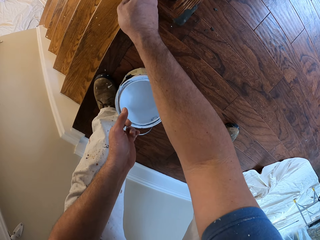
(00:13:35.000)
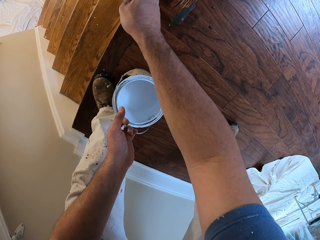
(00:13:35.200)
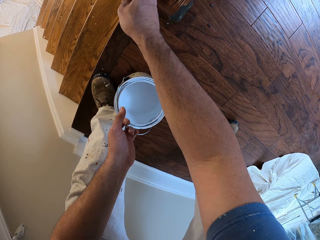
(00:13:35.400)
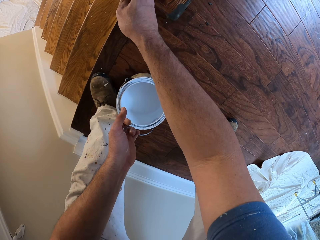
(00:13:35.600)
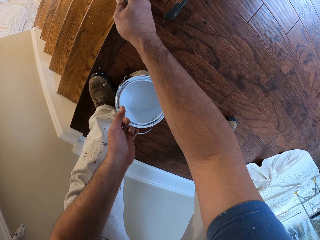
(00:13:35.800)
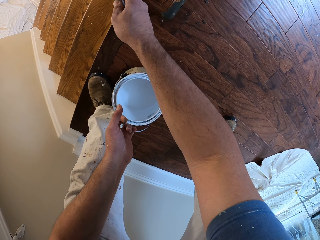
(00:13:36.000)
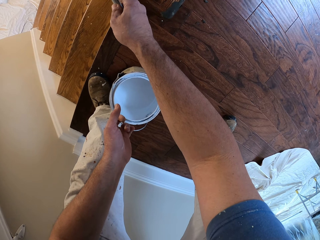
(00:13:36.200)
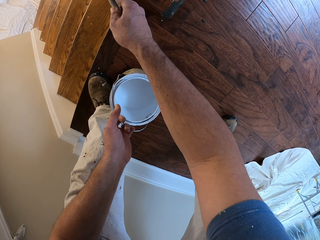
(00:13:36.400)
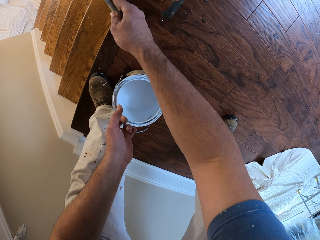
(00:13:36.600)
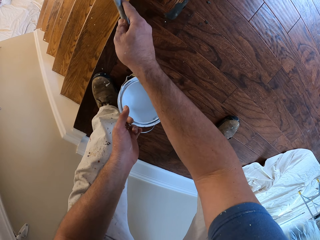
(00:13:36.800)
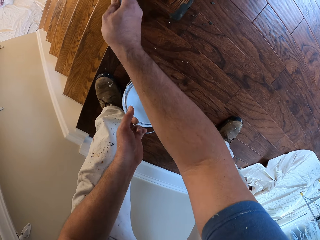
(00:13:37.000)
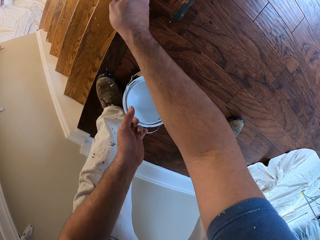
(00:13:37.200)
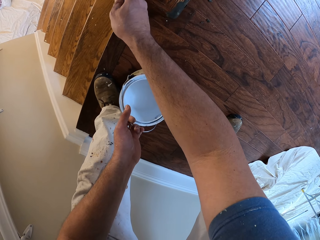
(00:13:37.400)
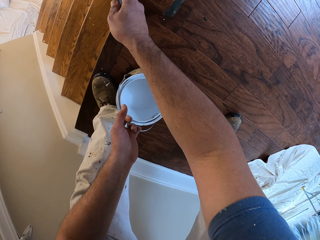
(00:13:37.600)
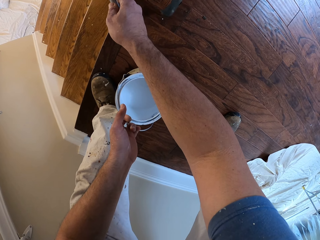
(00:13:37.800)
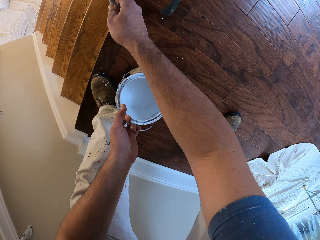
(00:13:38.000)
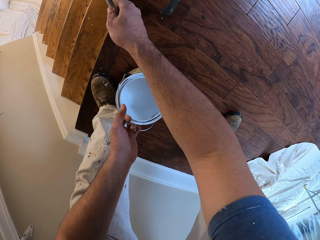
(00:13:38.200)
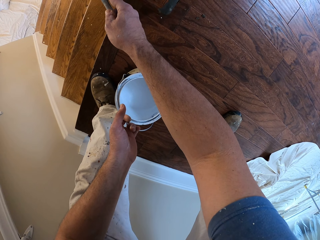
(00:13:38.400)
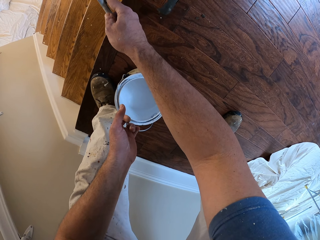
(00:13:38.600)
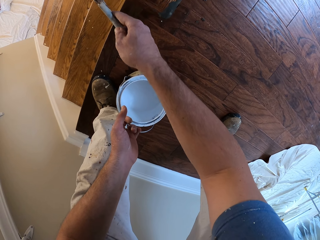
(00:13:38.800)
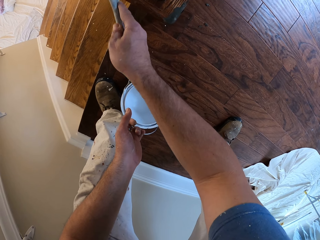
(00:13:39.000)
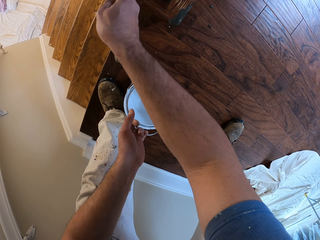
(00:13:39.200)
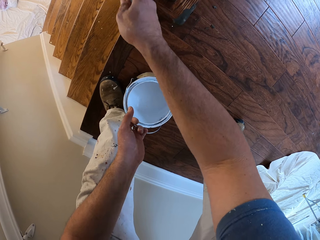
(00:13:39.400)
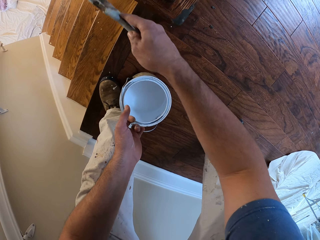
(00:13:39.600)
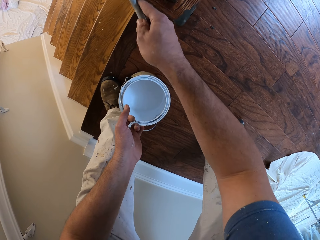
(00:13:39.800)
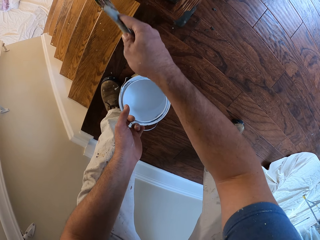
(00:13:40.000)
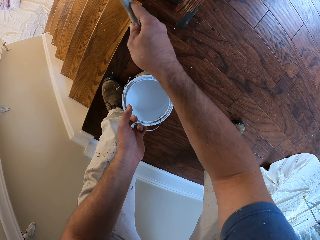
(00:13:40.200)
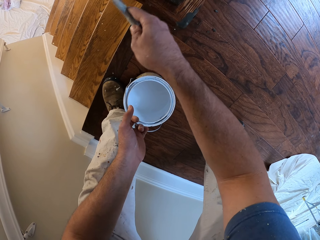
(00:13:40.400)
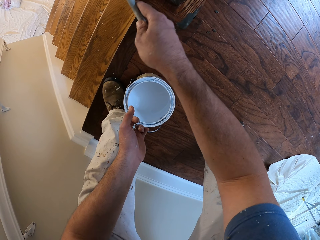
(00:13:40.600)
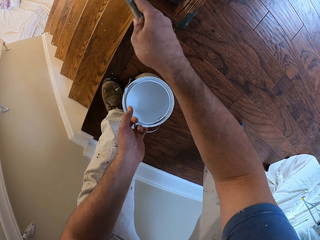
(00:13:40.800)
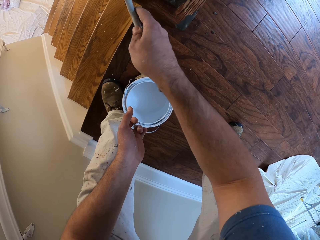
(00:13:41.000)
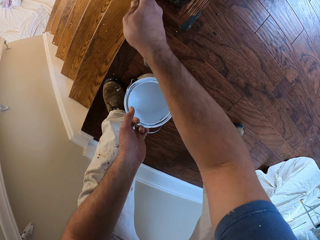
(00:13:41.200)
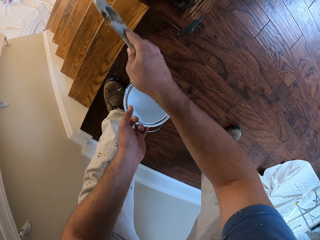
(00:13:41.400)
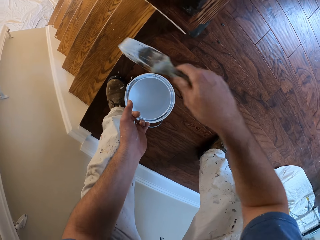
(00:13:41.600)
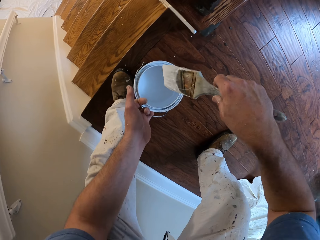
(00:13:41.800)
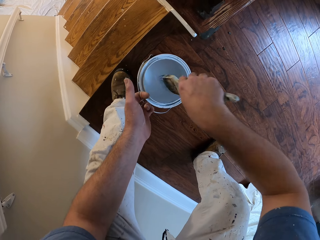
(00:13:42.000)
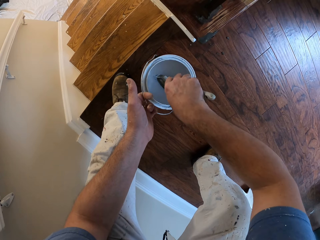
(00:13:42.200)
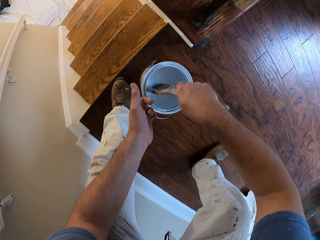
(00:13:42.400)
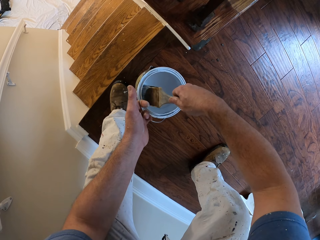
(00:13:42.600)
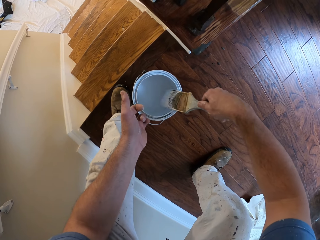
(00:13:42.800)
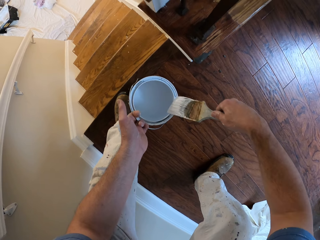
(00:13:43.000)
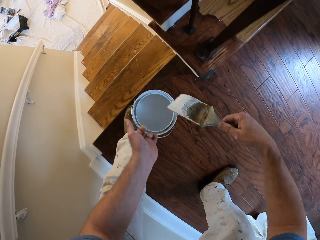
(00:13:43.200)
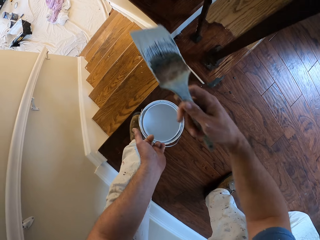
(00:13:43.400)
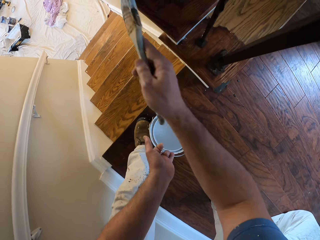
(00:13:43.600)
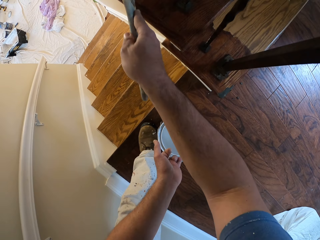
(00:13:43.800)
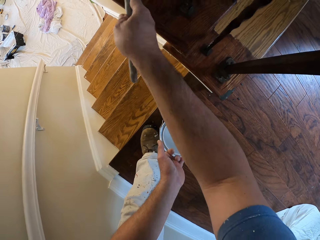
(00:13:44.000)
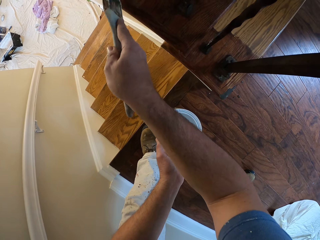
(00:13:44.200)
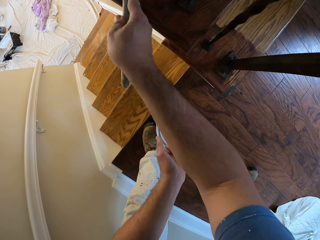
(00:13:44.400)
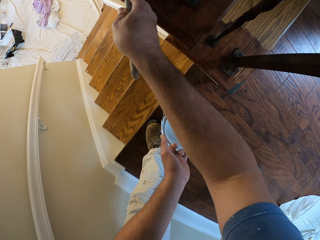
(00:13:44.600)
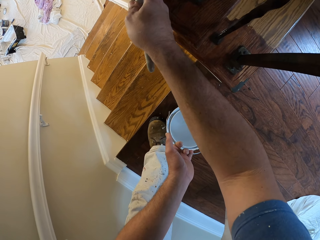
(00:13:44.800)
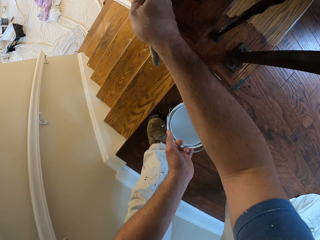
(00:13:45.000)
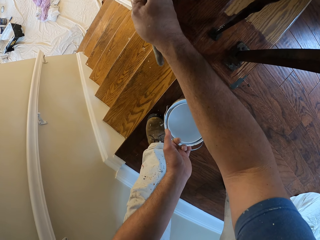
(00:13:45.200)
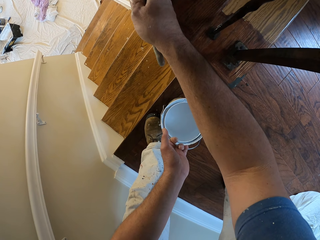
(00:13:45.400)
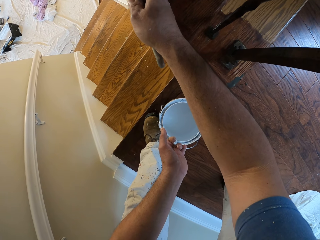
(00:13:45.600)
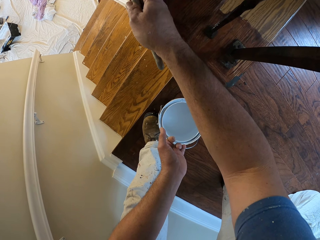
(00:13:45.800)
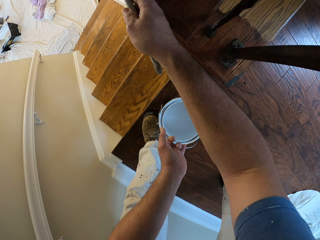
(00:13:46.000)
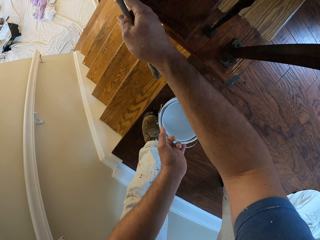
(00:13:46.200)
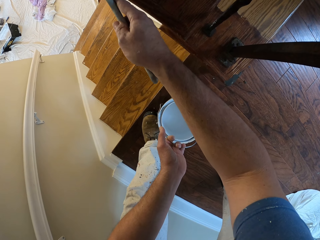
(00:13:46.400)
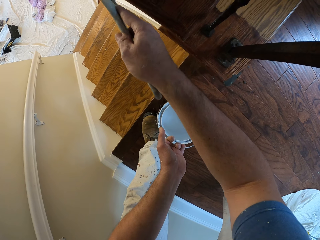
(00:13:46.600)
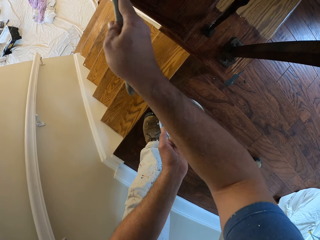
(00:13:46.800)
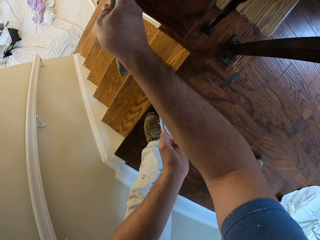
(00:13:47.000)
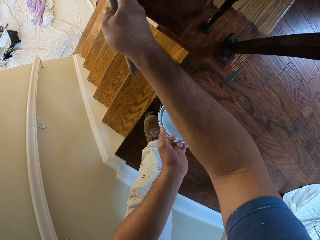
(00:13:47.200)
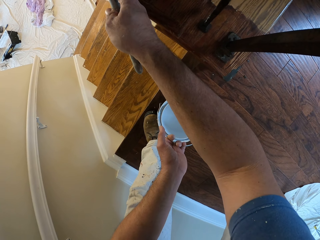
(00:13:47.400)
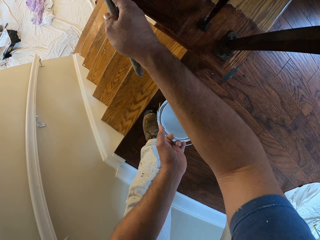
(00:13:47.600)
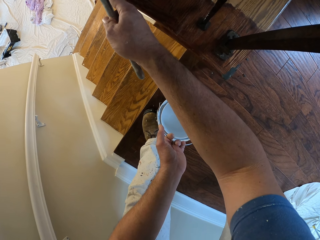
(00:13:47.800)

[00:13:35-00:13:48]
The camera wearer paints the staircase white with the paint brush. They dip the paint brush into the paint container. They paint the staircase white with the paint brush.

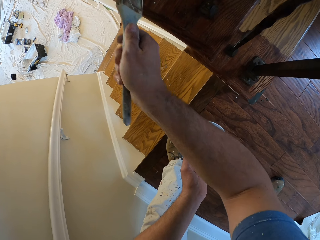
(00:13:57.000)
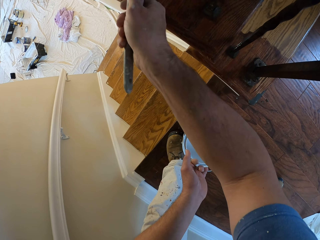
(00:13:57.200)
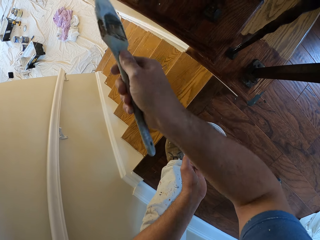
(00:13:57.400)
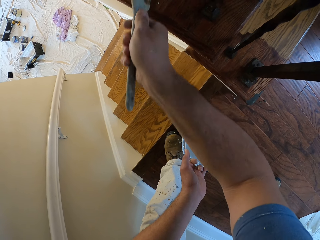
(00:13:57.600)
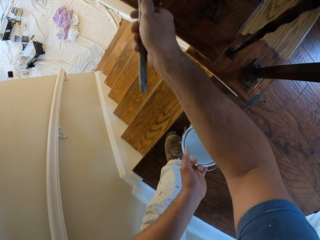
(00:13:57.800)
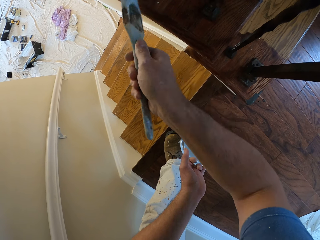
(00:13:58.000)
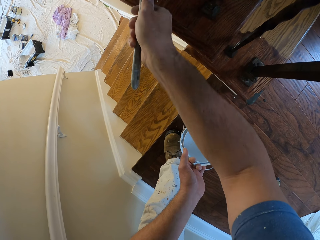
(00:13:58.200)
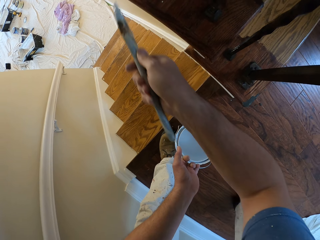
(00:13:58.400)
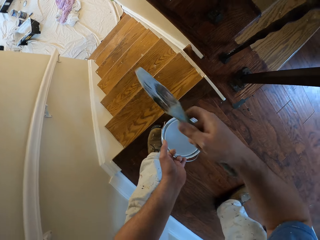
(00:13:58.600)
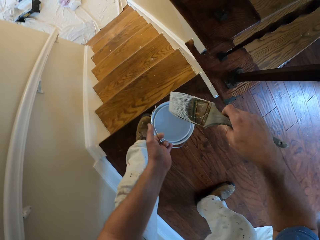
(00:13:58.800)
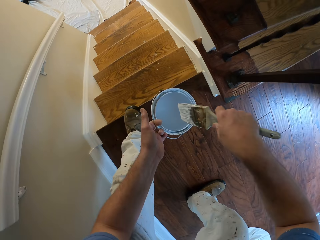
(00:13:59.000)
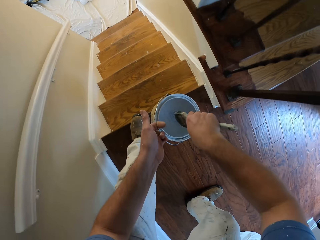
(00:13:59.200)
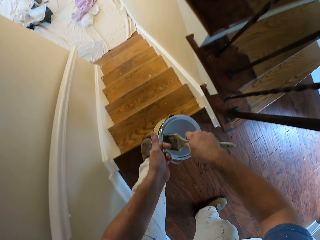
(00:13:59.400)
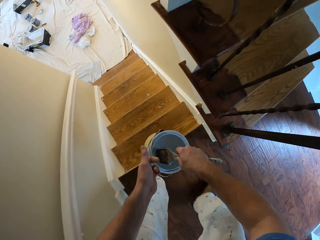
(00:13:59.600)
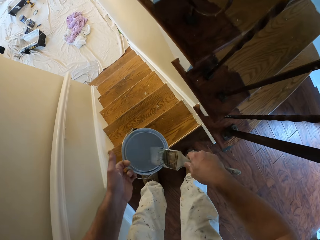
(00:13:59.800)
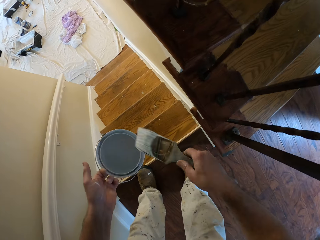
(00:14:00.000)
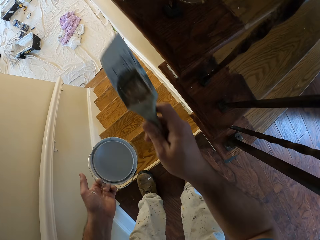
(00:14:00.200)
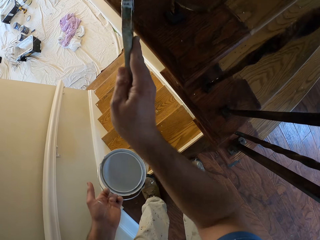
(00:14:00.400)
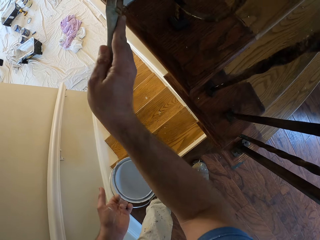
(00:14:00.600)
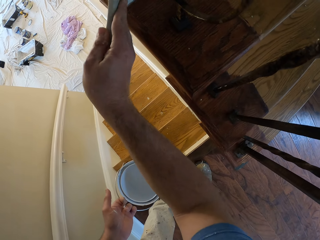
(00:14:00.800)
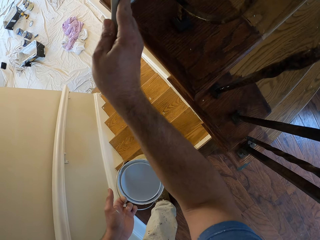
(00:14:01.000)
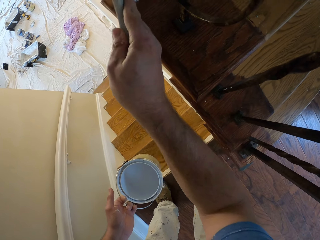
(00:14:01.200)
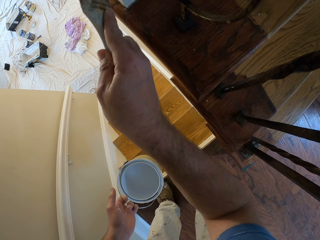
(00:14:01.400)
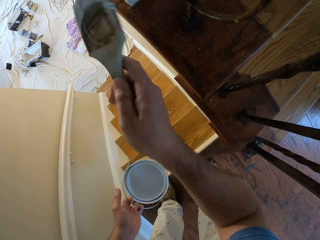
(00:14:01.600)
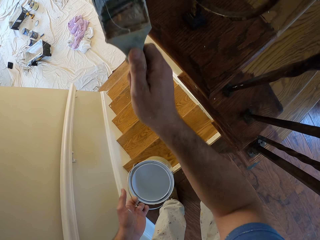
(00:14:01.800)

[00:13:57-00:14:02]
The camera wearer dips the paint brush into the paint bucket. They paint the stairs stringer in the house.

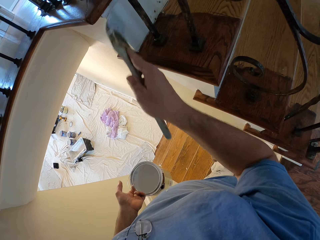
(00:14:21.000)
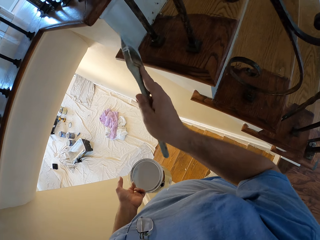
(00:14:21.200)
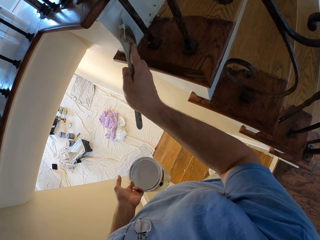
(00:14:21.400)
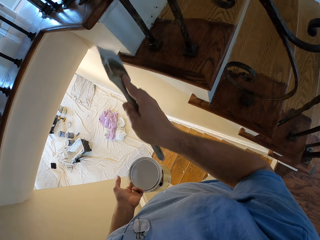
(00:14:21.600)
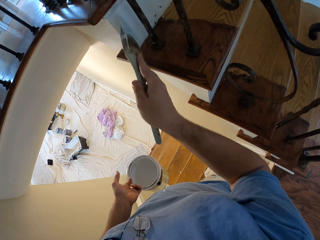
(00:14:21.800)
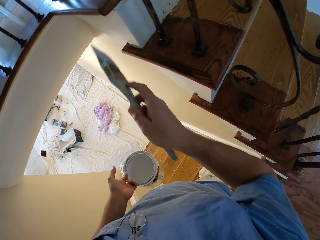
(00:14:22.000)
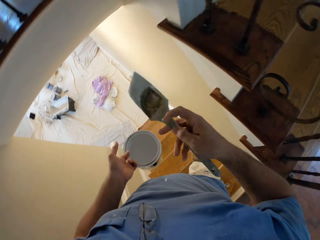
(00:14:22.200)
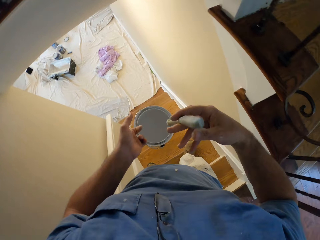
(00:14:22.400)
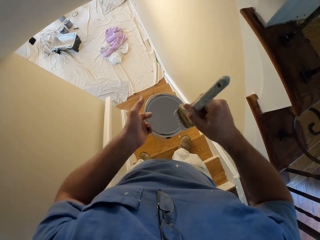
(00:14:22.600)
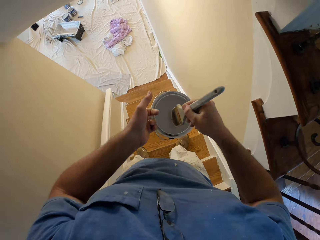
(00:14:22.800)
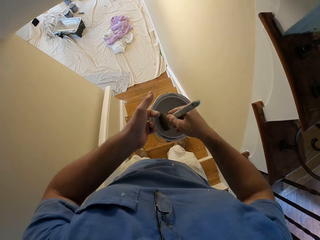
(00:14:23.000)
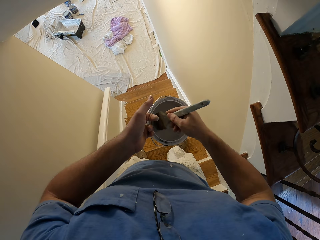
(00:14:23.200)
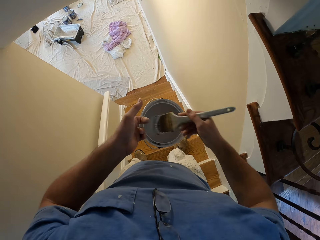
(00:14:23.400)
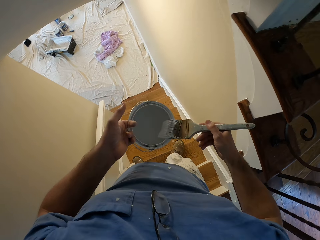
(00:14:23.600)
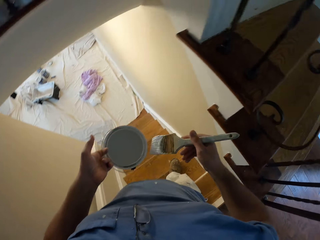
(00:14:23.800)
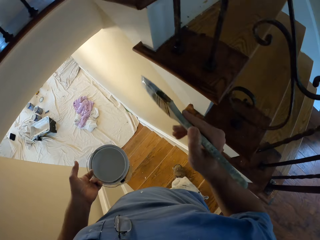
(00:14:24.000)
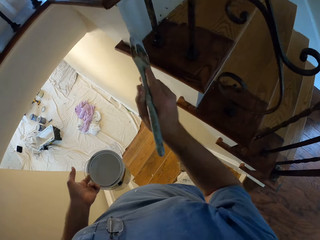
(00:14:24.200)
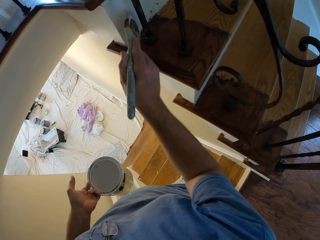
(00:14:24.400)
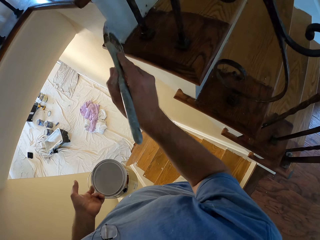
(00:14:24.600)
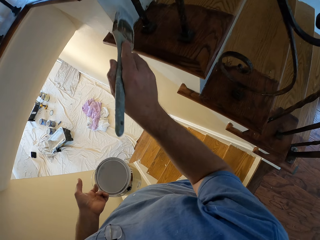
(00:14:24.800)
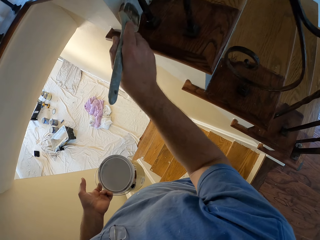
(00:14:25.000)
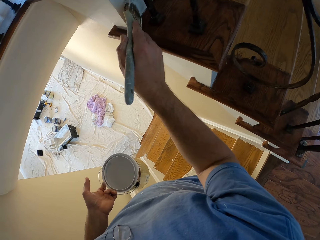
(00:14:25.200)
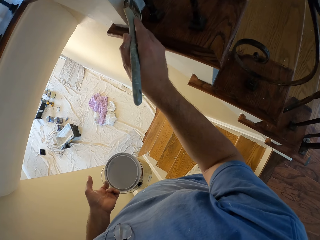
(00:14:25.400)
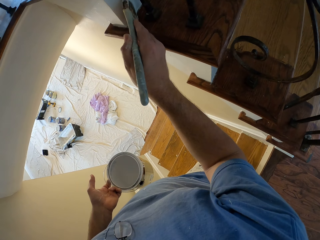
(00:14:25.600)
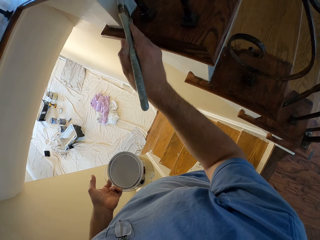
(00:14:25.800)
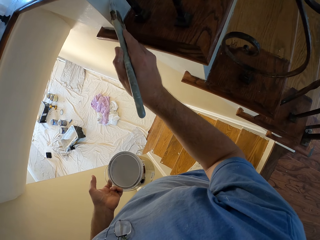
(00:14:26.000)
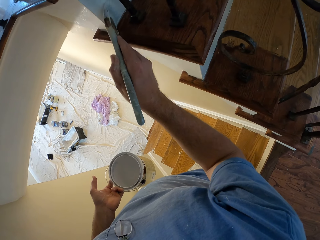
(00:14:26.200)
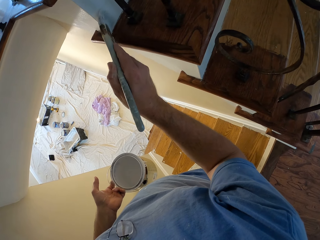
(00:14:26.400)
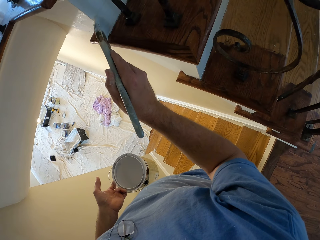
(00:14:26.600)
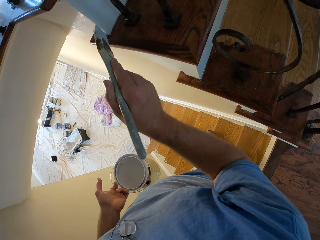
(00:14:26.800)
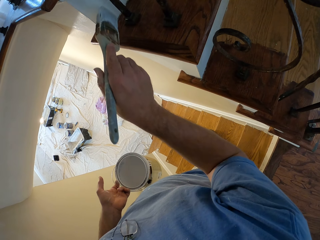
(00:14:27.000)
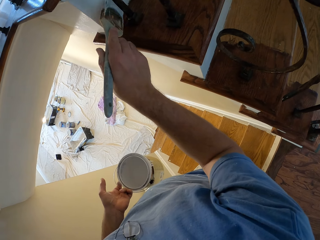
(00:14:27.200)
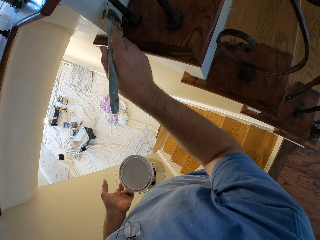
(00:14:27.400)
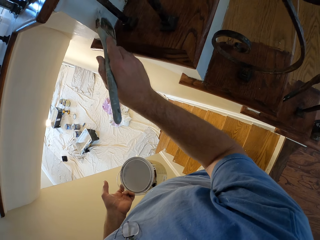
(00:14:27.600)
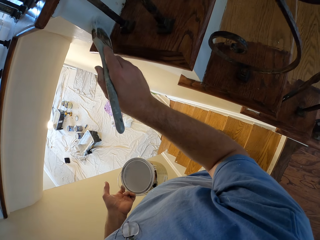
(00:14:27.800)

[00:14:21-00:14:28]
The camera wearer dips the paint brush into the paint bucket. They paint the stairs stringer in the house.
